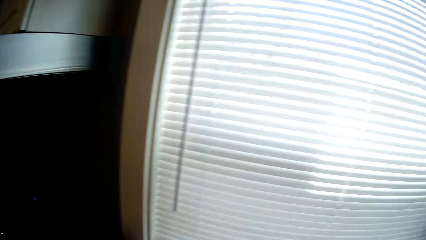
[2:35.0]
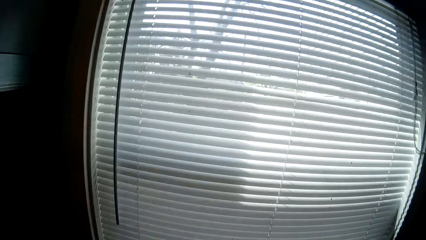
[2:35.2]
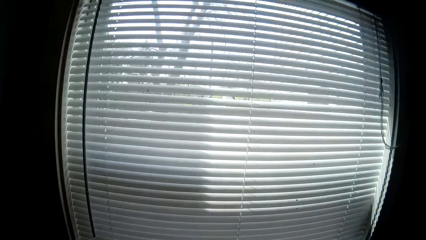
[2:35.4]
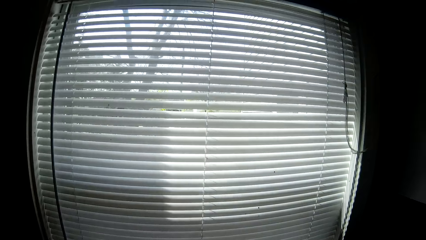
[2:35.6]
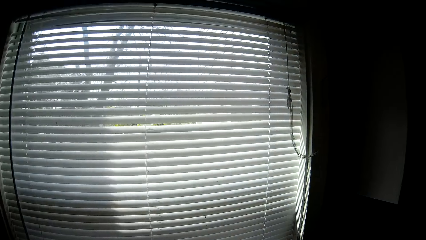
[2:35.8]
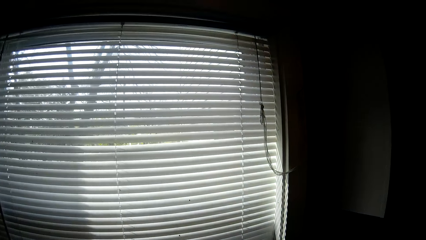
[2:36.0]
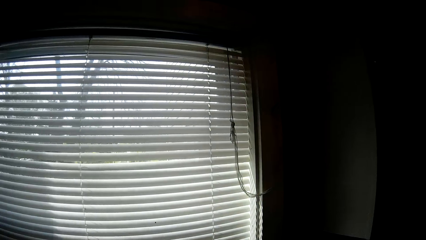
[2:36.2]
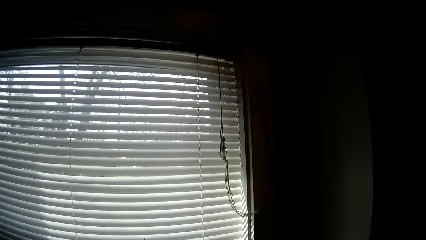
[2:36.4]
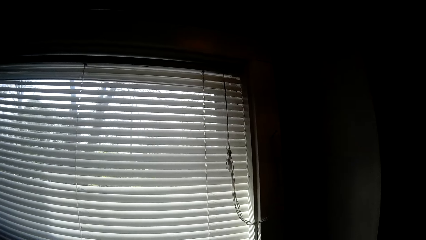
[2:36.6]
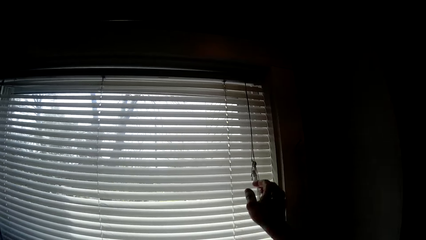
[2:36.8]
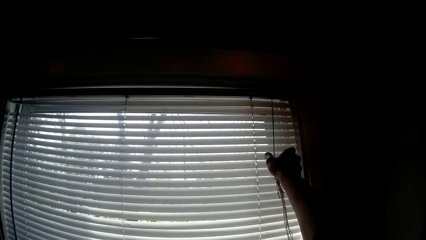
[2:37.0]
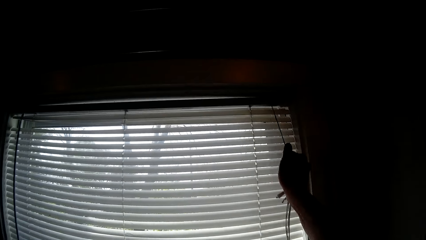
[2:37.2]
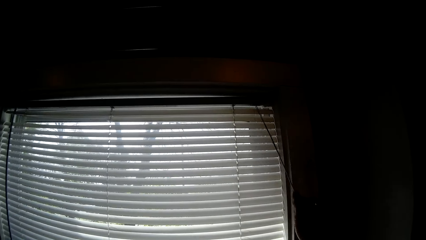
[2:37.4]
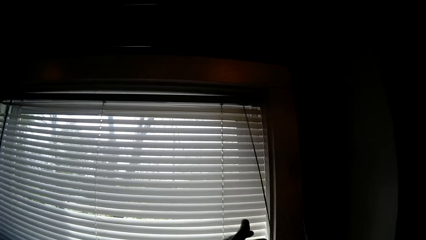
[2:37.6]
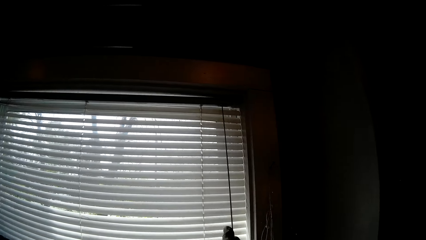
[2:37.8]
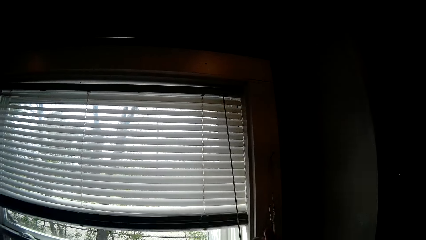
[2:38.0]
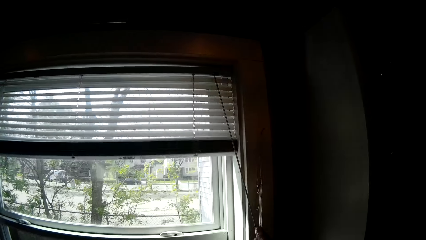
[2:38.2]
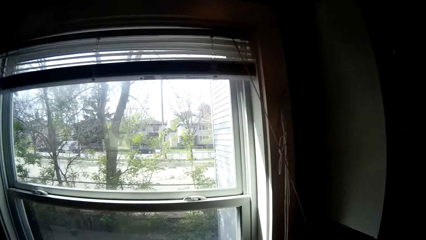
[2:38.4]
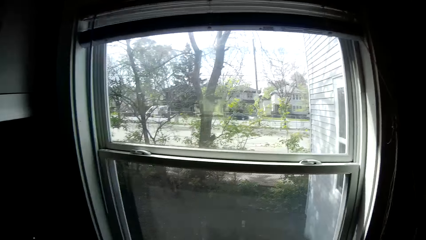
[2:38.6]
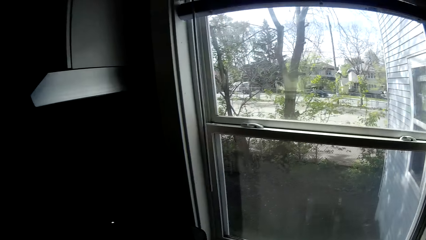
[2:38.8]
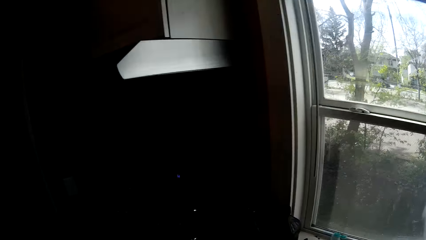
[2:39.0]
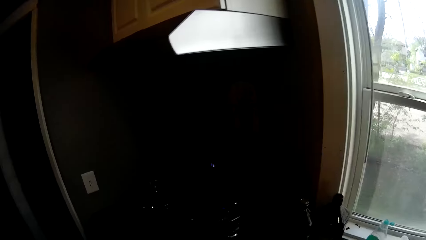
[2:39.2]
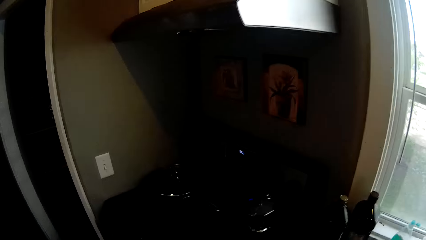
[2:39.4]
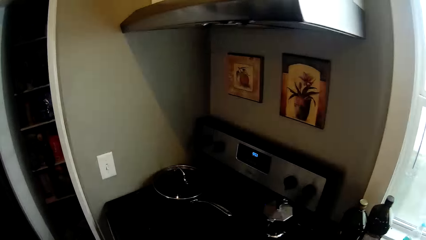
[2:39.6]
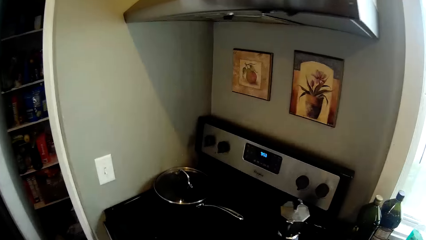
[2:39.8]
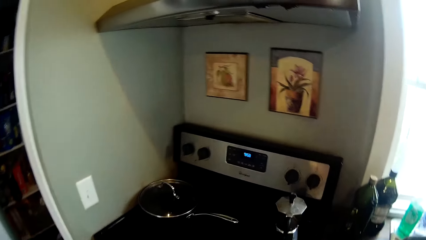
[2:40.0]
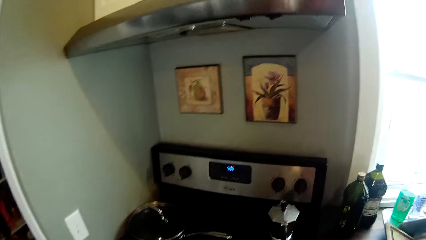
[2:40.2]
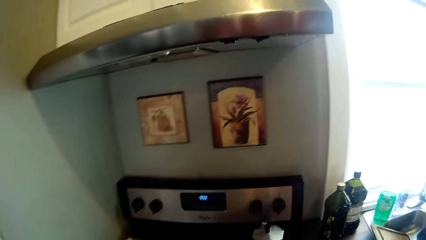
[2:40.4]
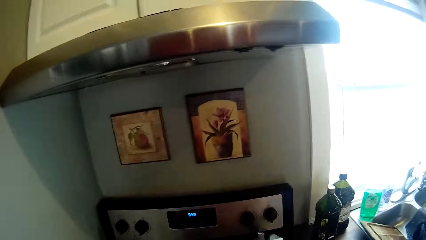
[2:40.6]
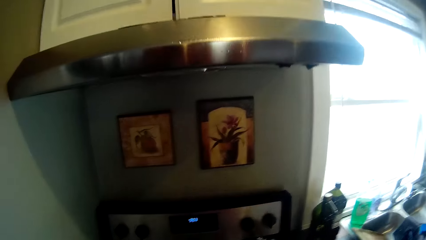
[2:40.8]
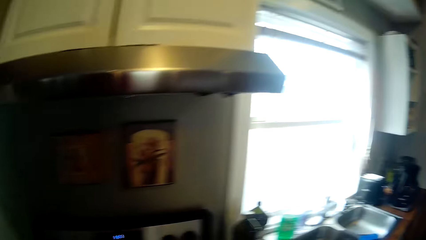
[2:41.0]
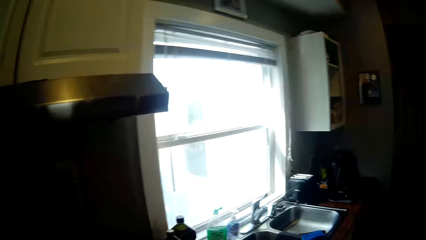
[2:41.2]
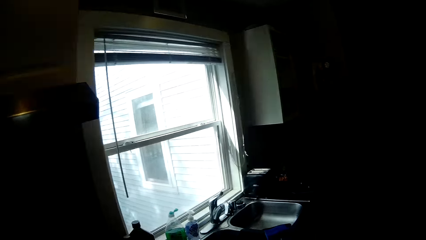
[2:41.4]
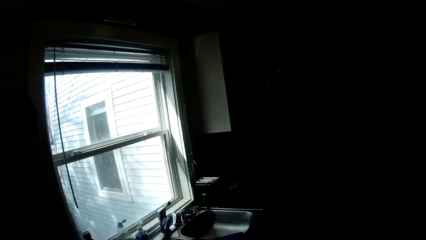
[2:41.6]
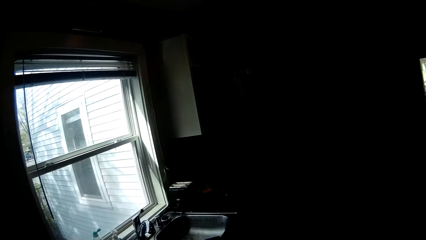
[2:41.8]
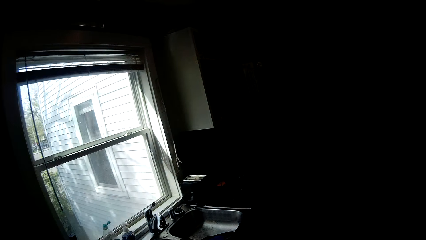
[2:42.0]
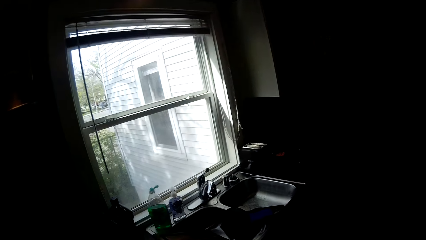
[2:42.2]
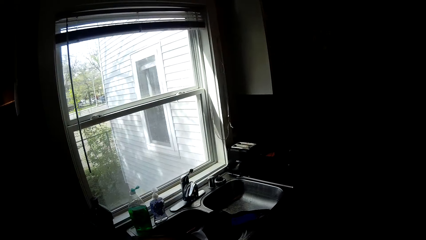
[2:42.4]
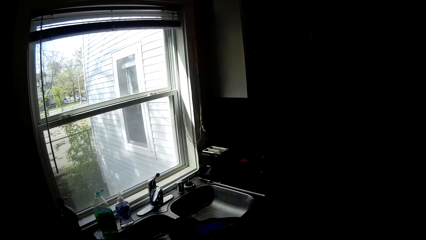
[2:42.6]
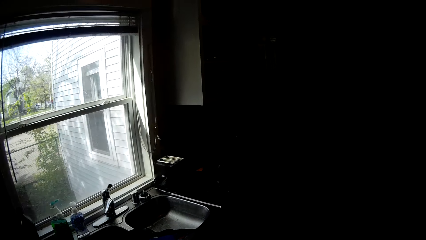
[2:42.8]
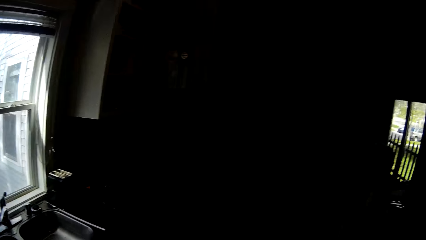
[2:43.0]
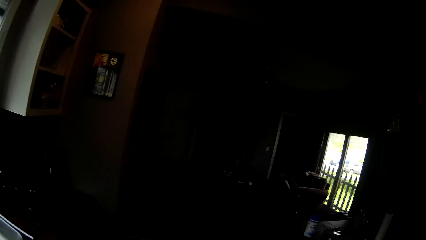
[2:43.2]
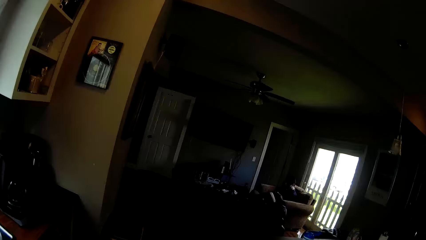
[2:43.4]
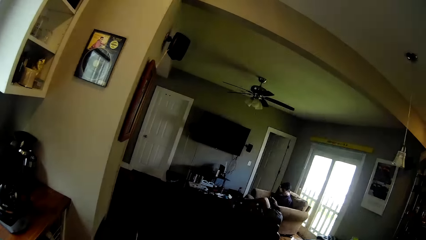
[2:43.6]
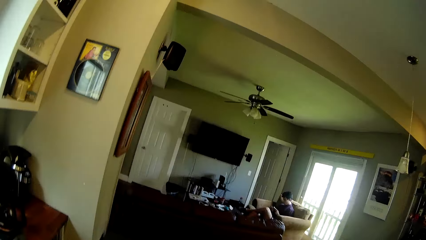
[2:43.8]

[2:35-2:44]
The camera wearer opens a window blind above the kitchen sink with the window latch in both hands. They look around.

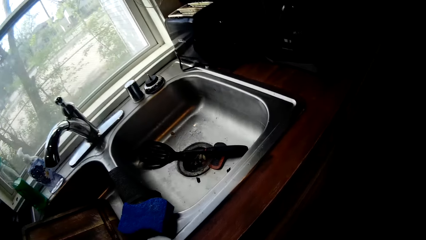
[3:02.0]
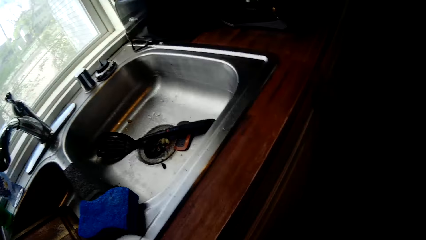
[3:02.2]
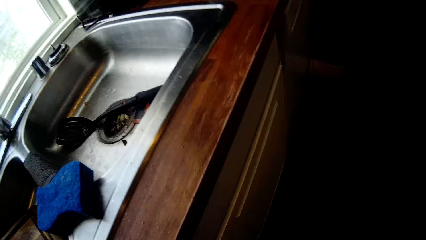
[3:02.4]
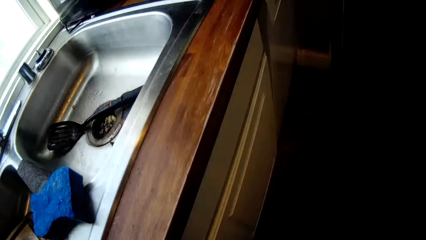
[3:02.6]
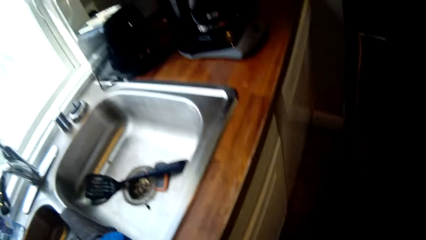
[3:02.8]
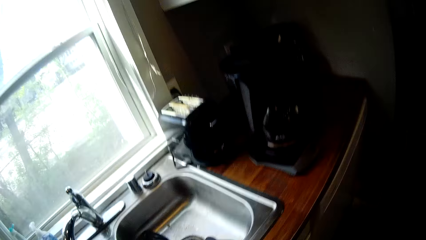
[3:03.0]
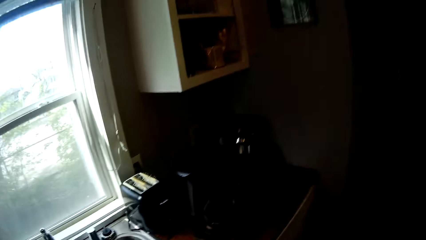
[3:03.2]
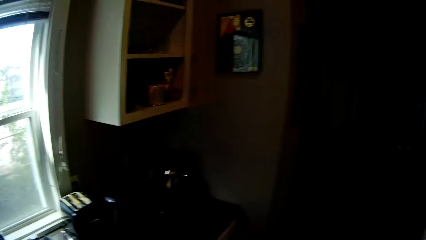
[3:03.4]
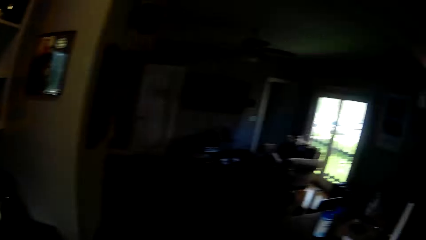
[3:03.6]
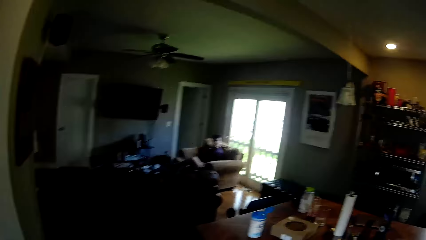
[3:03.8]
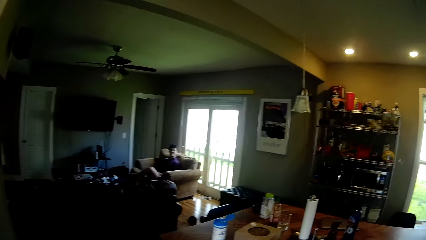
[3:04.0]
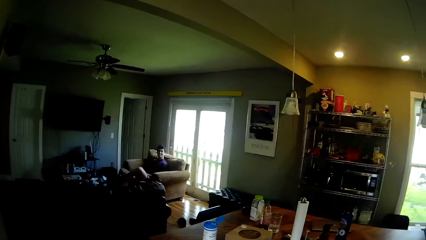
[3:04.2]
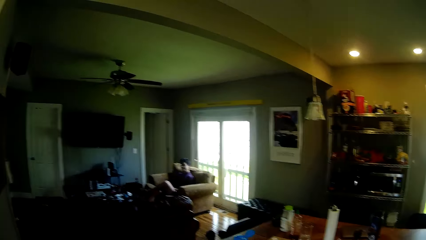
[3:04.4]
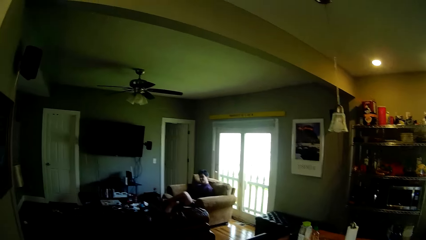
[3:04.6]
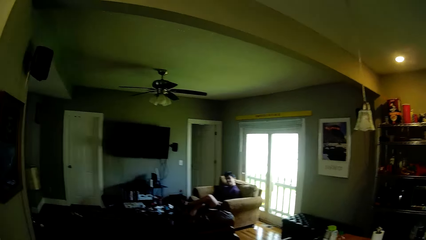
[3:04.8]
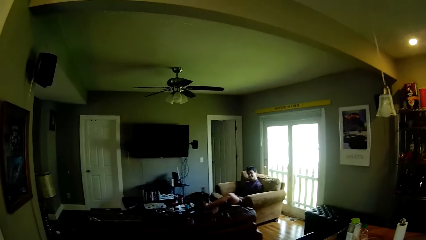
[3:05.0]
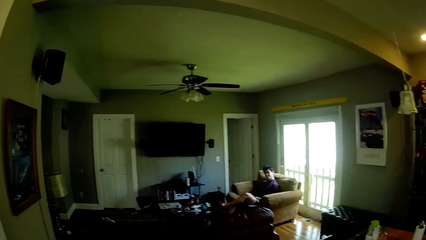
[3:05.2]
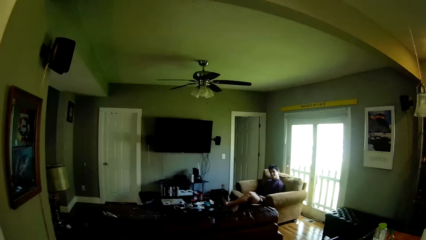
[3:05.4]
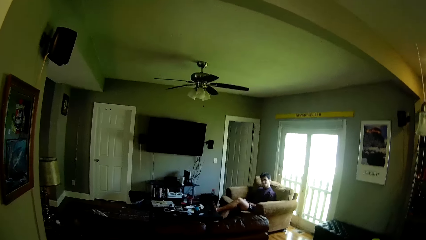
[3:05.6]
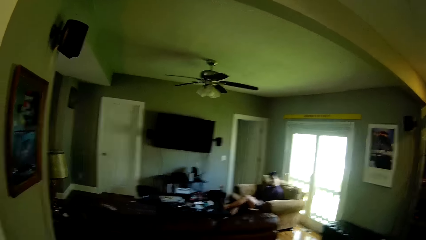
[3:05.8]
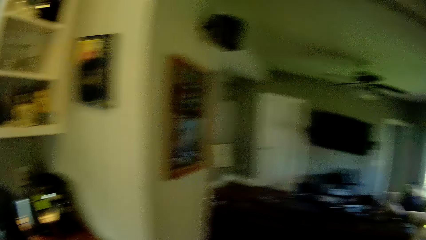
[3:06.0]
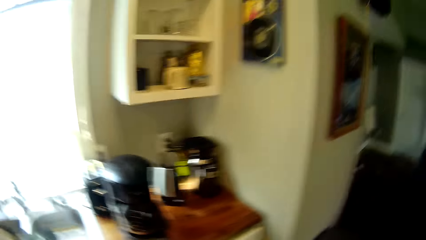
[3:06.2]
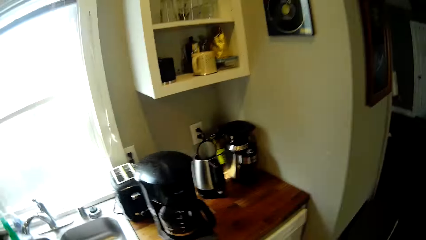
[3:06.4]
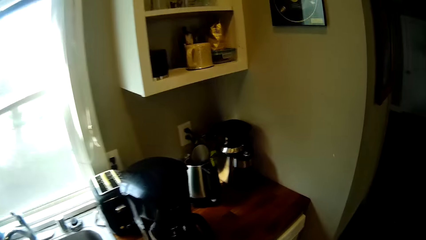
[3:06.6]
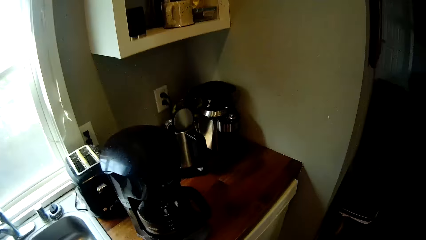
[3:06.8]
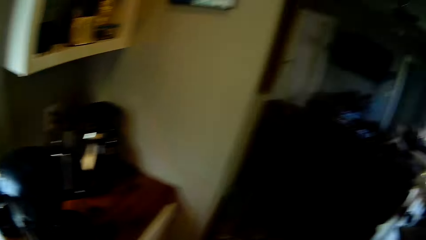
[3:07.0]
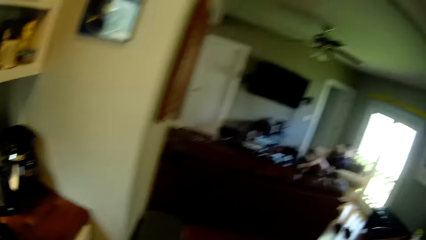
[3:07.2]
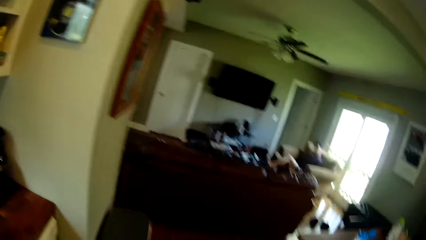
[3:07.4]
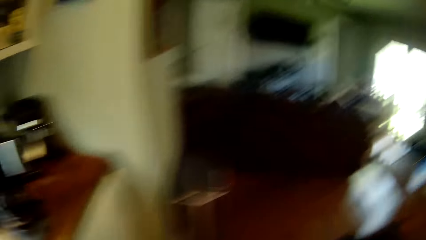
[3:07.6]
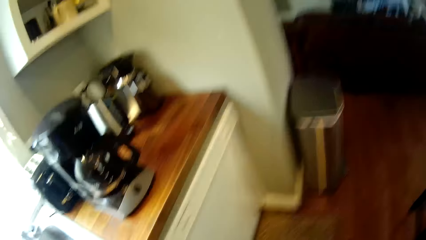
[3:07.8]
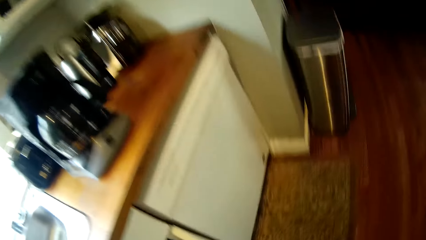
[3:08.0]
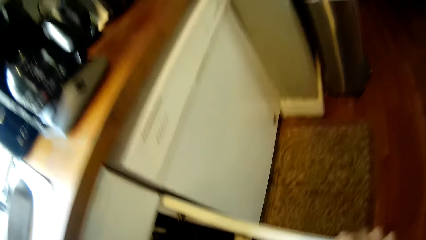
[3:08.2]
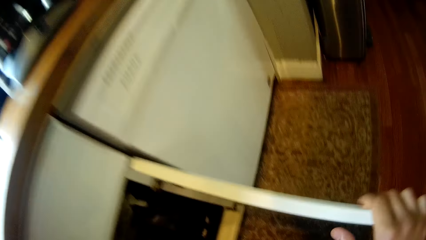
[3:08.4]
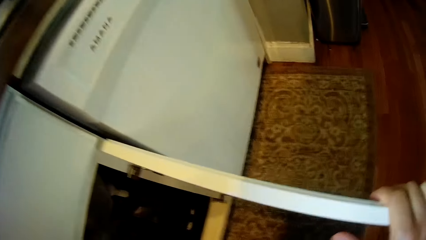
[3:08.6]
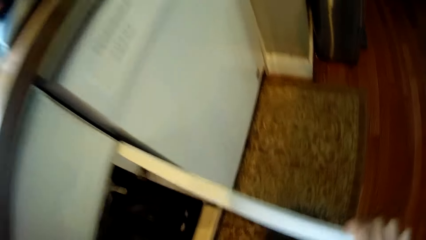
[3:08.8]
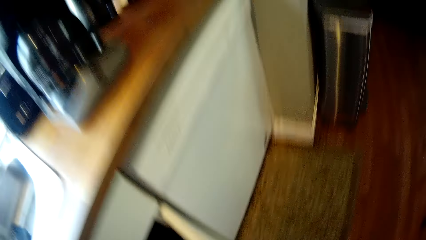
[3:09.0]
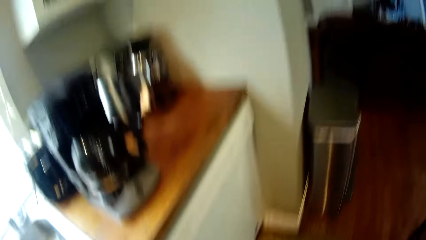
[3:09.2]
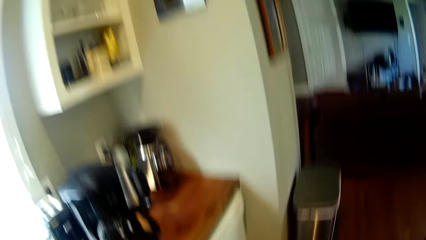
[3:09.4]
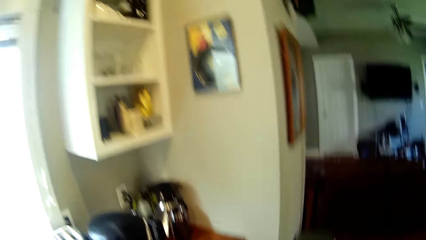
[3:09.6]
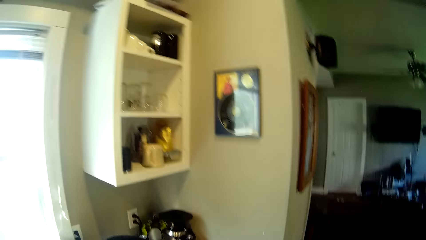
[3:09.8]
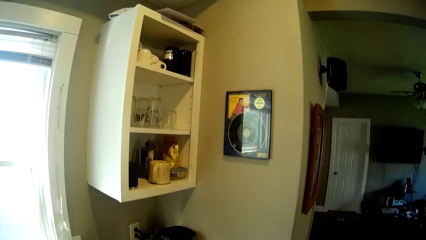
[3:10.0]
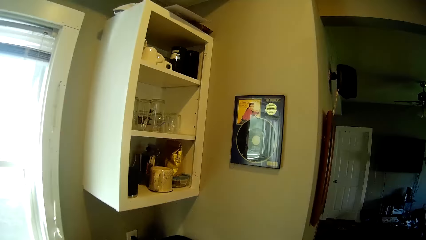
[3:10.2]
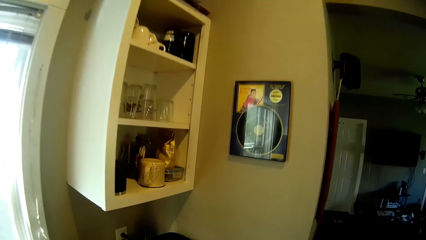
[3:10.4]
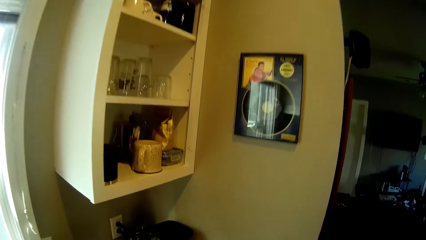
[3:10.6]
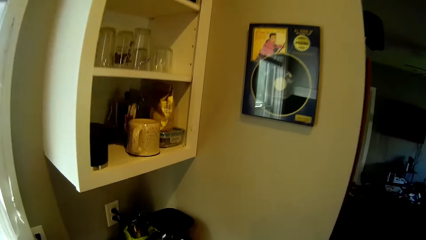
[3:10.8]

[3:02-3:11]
The camera wearer converses with the man. He opens a cabinet. He holds the cabinet door with his right hand.
